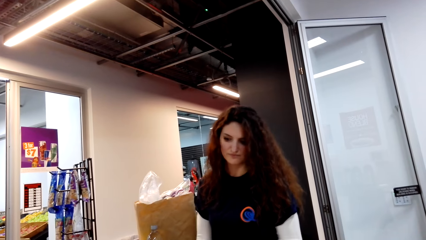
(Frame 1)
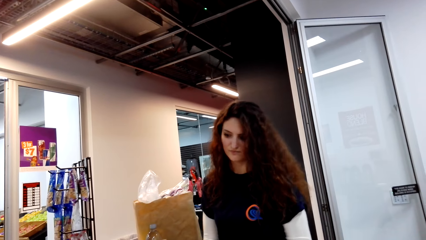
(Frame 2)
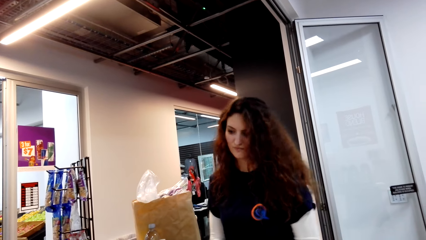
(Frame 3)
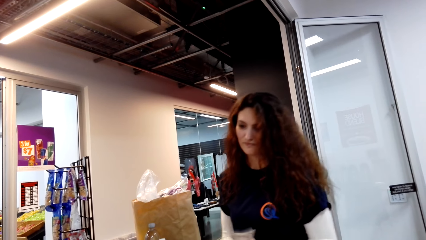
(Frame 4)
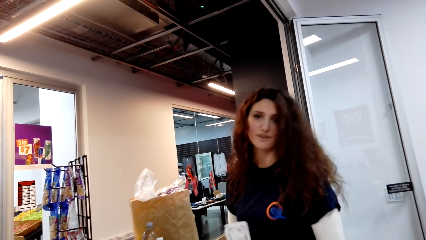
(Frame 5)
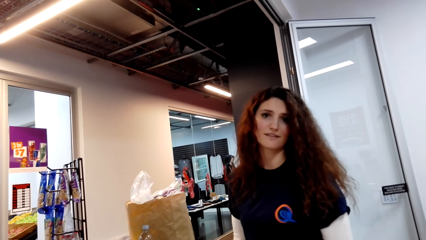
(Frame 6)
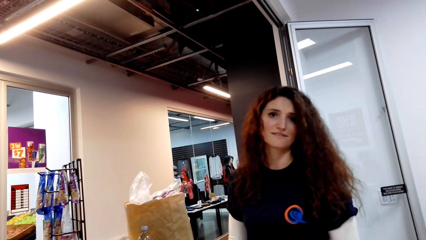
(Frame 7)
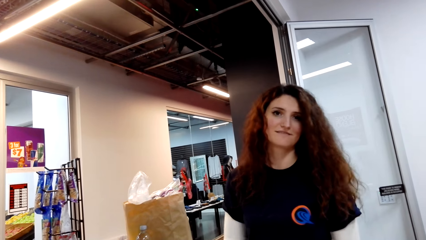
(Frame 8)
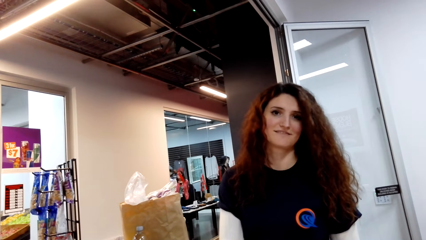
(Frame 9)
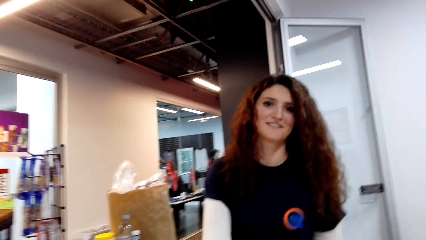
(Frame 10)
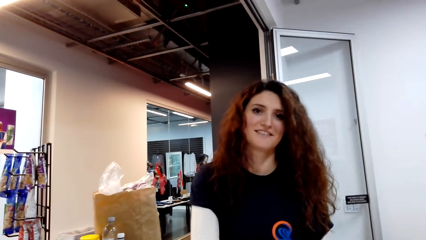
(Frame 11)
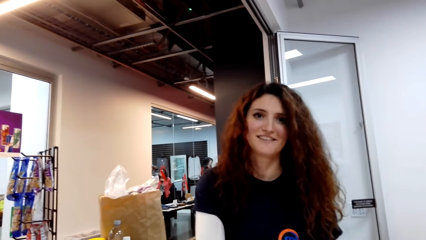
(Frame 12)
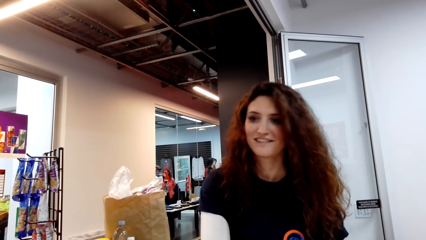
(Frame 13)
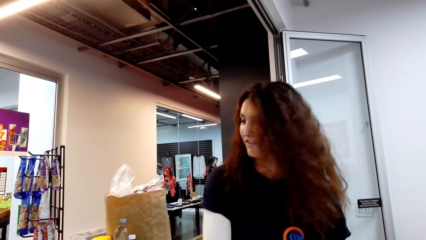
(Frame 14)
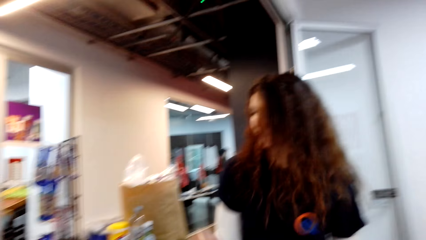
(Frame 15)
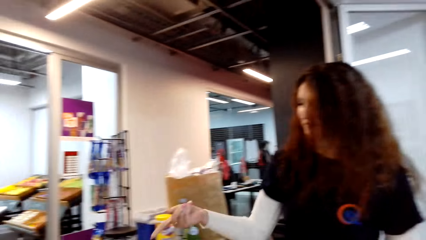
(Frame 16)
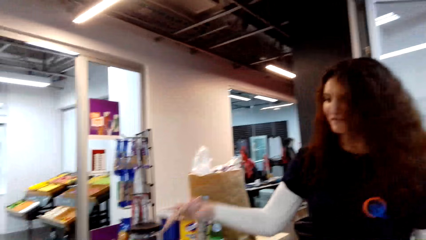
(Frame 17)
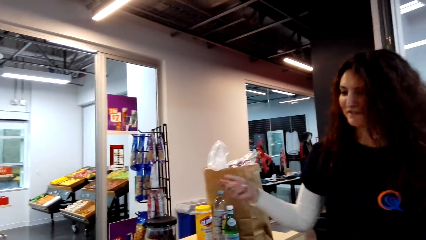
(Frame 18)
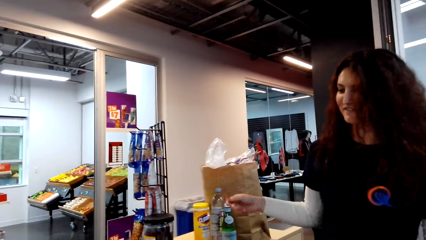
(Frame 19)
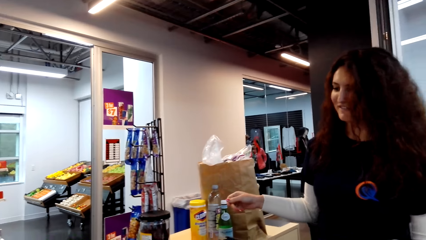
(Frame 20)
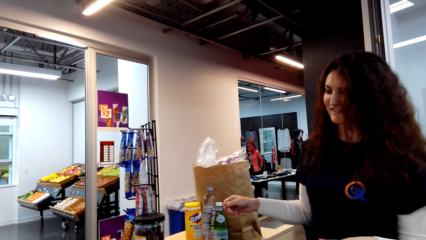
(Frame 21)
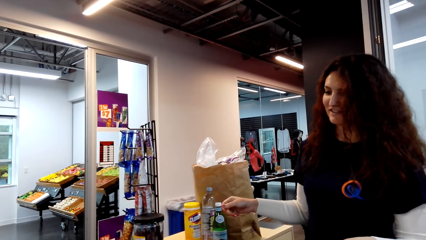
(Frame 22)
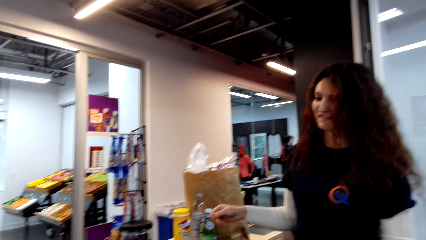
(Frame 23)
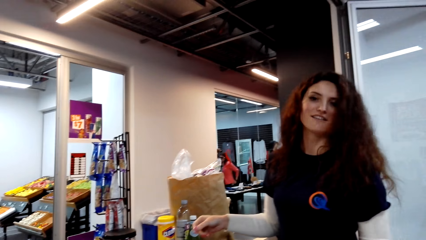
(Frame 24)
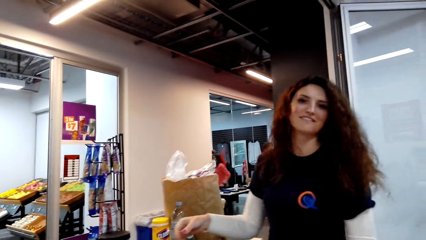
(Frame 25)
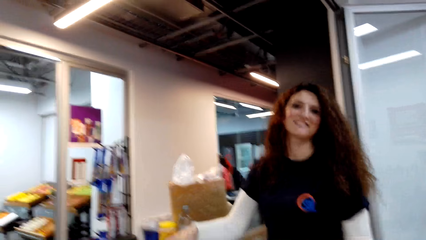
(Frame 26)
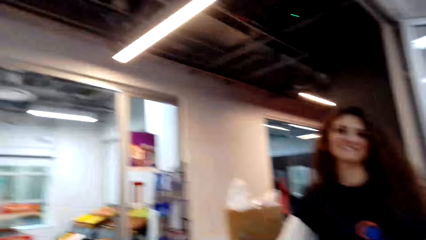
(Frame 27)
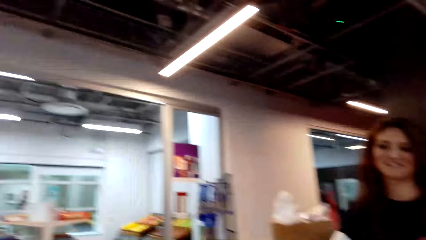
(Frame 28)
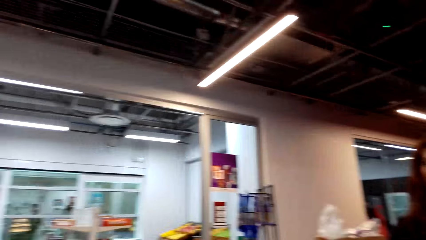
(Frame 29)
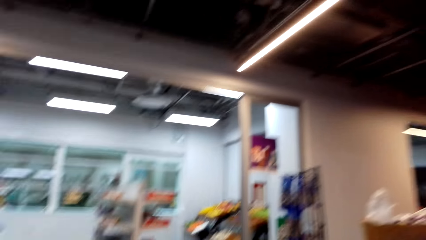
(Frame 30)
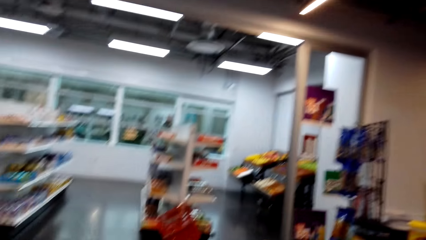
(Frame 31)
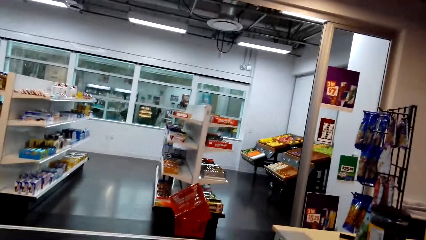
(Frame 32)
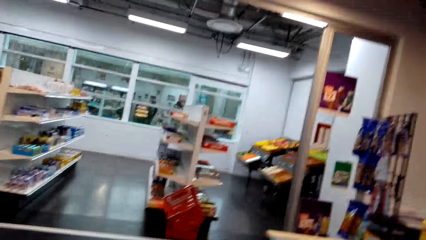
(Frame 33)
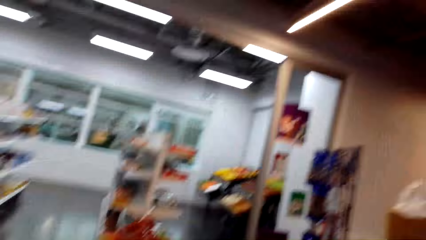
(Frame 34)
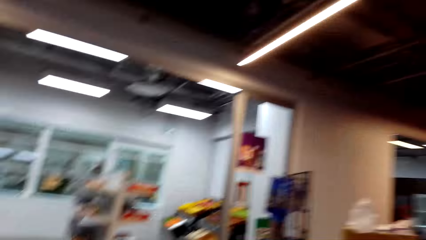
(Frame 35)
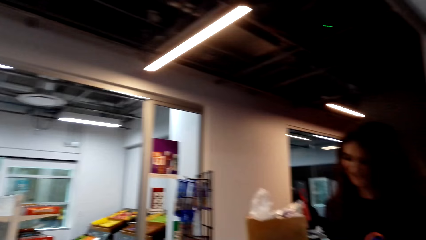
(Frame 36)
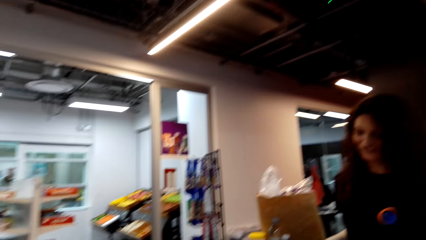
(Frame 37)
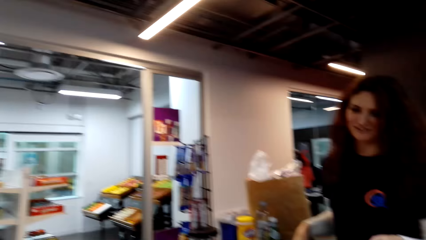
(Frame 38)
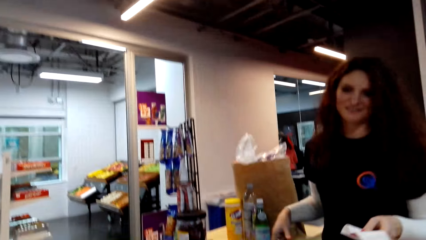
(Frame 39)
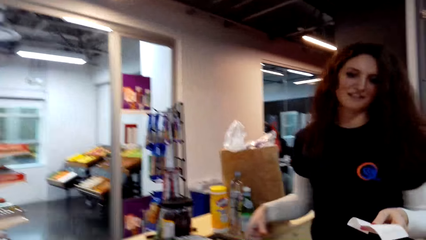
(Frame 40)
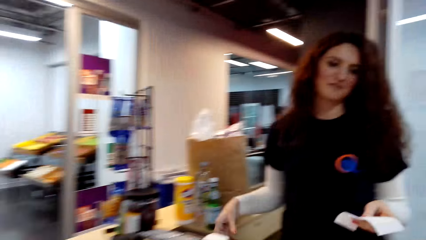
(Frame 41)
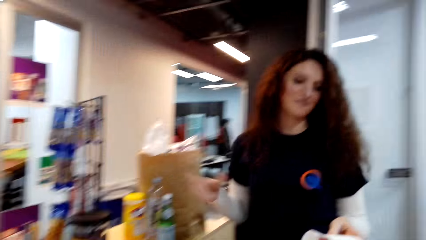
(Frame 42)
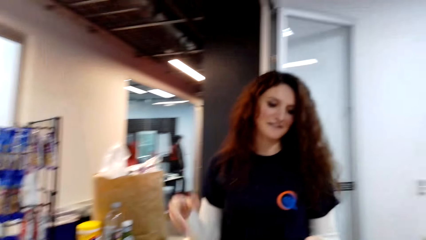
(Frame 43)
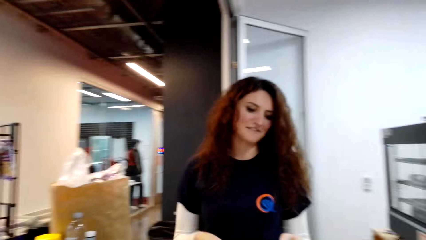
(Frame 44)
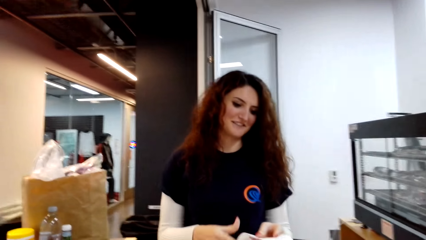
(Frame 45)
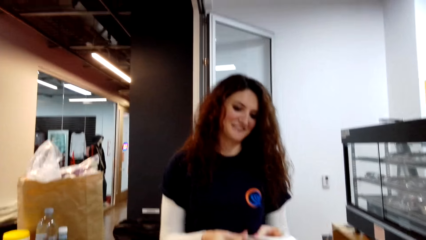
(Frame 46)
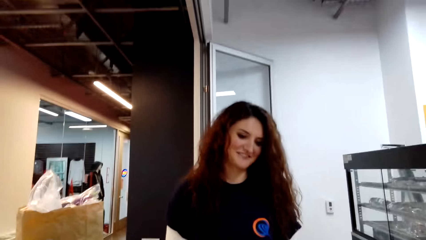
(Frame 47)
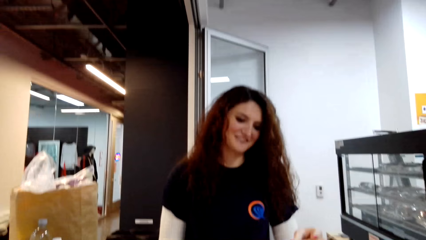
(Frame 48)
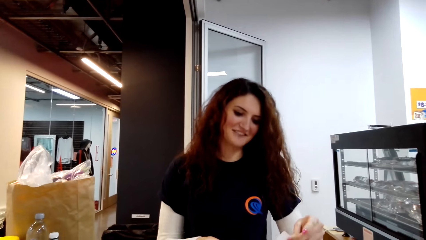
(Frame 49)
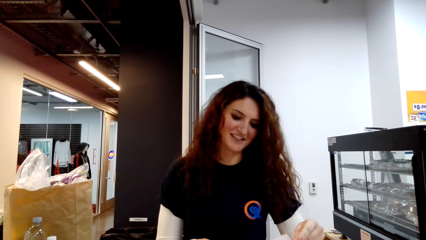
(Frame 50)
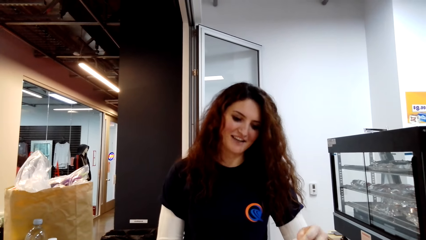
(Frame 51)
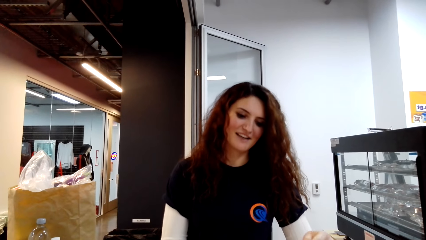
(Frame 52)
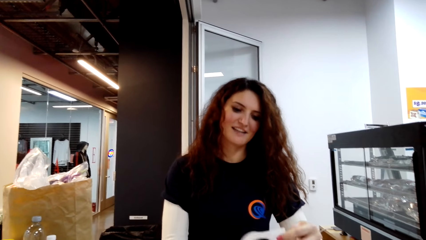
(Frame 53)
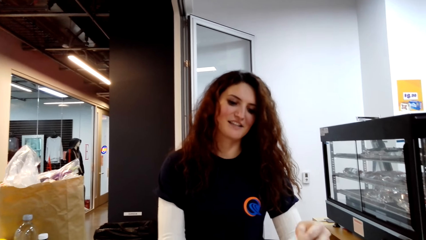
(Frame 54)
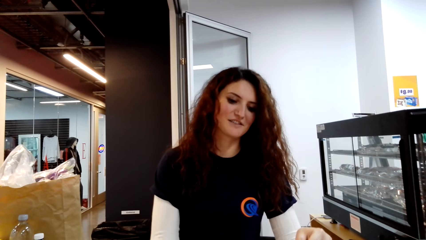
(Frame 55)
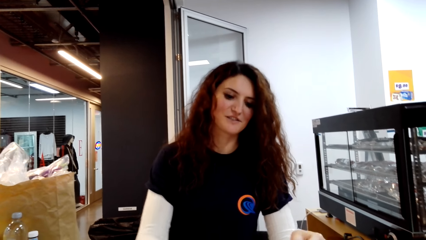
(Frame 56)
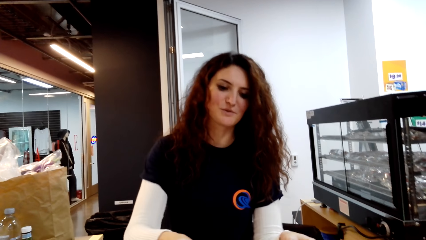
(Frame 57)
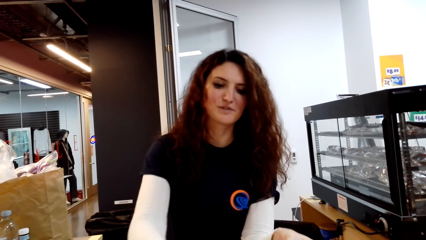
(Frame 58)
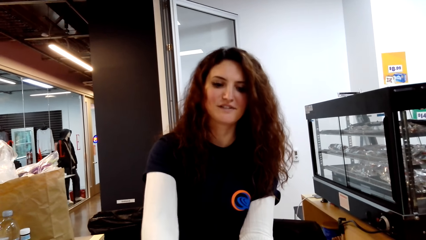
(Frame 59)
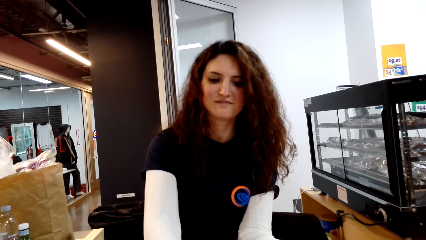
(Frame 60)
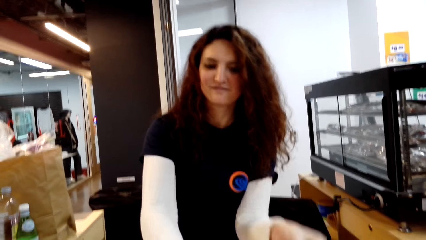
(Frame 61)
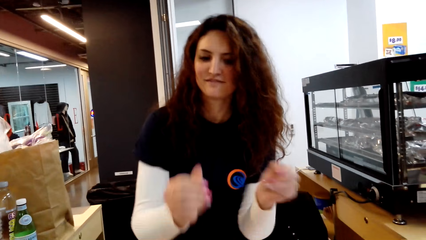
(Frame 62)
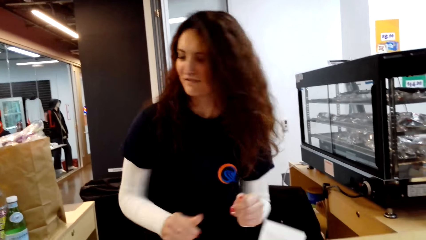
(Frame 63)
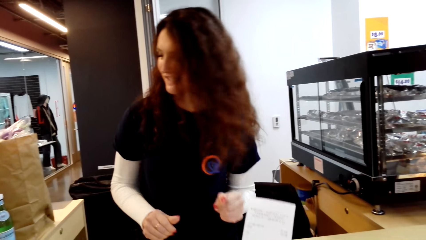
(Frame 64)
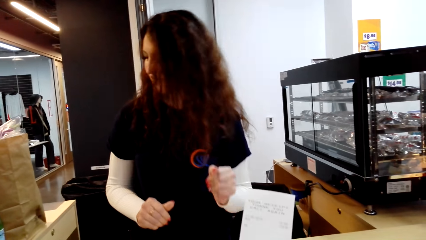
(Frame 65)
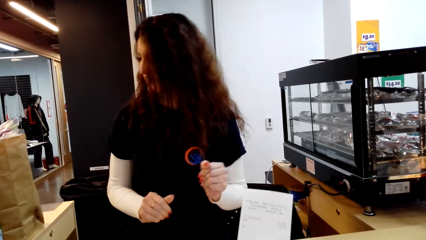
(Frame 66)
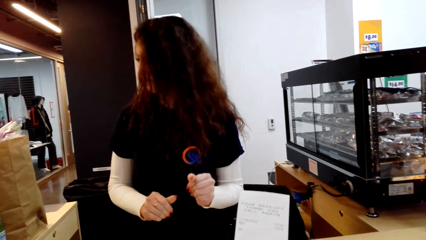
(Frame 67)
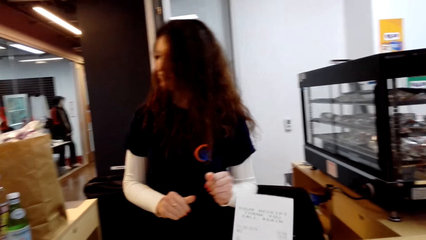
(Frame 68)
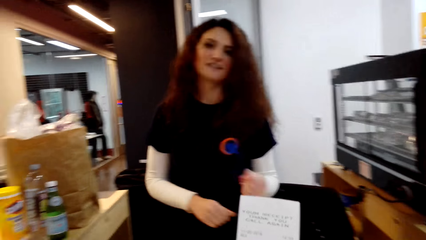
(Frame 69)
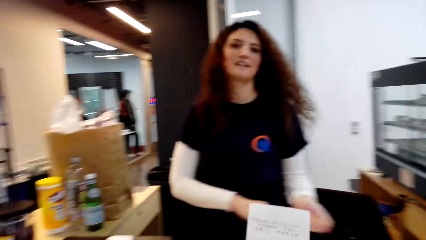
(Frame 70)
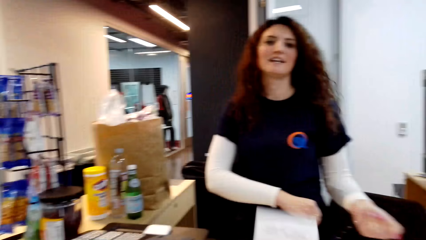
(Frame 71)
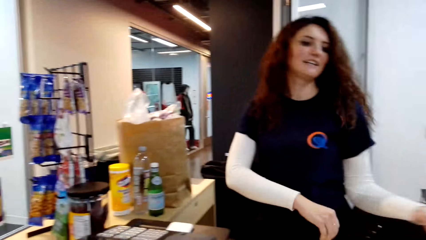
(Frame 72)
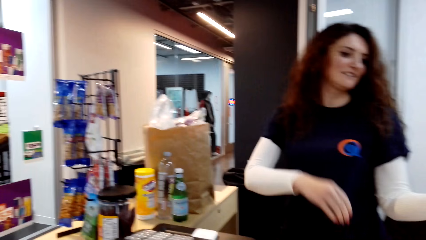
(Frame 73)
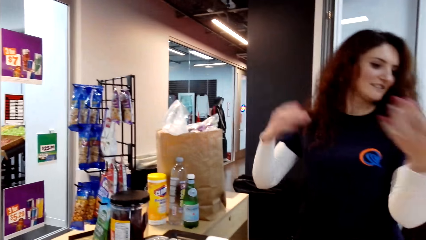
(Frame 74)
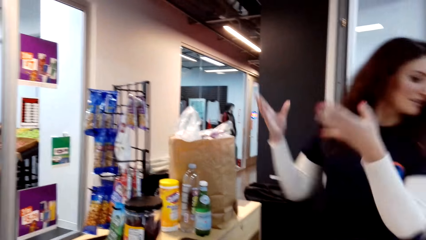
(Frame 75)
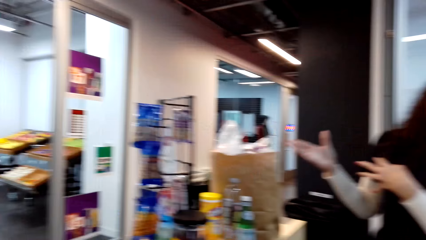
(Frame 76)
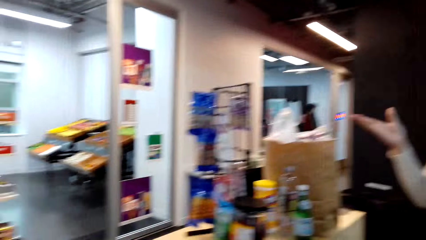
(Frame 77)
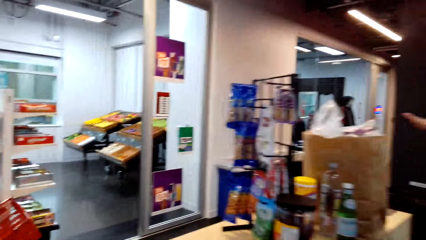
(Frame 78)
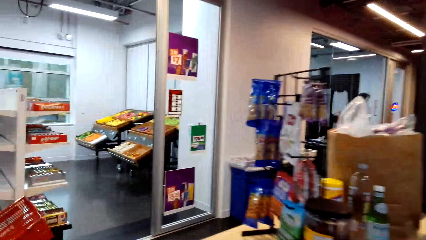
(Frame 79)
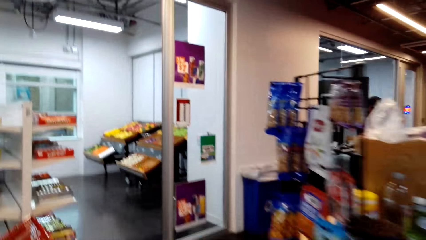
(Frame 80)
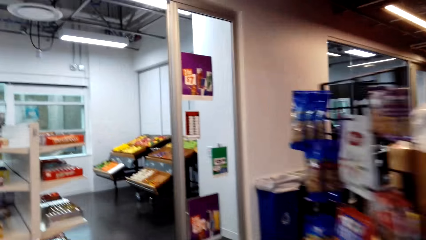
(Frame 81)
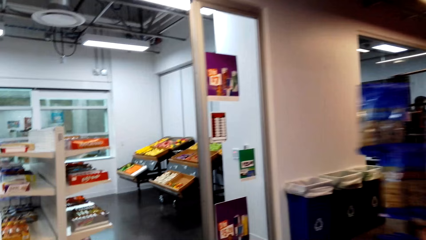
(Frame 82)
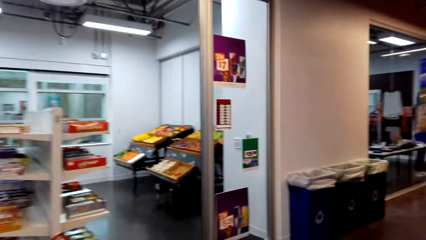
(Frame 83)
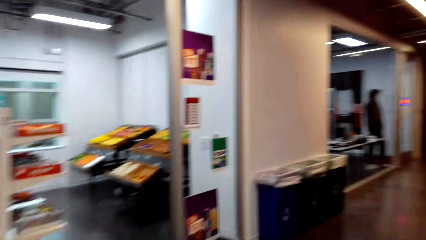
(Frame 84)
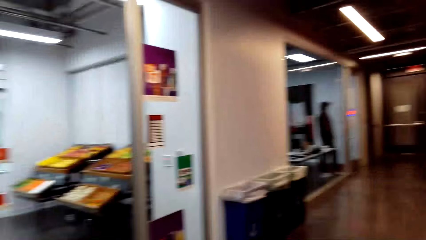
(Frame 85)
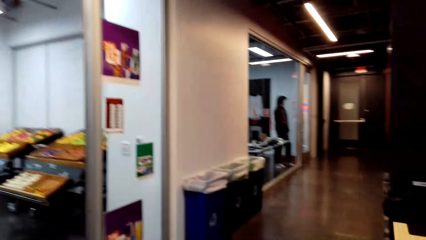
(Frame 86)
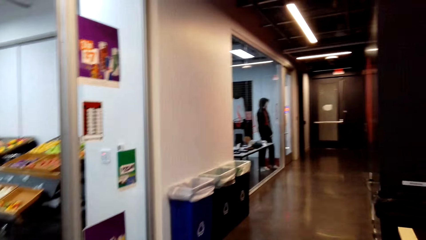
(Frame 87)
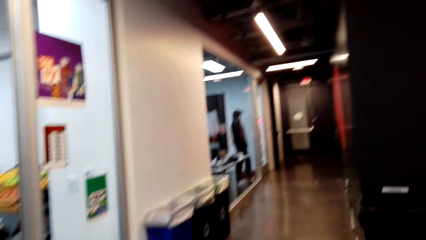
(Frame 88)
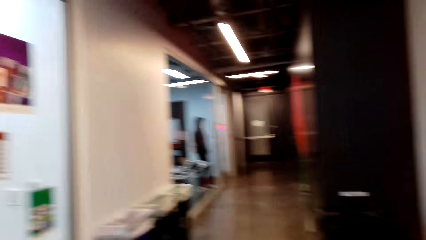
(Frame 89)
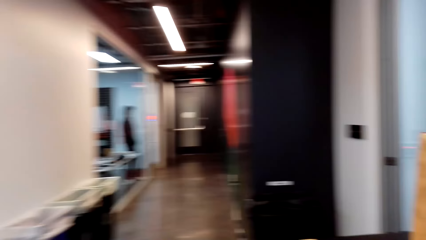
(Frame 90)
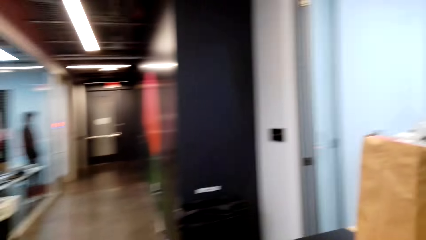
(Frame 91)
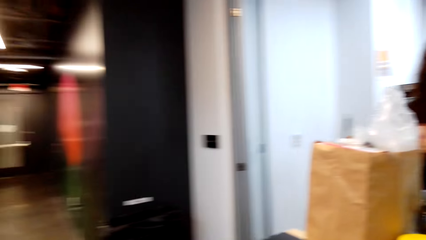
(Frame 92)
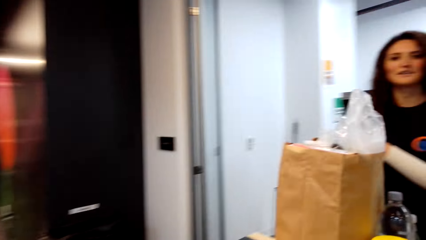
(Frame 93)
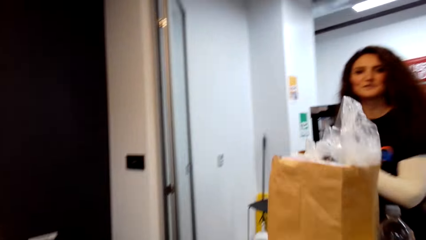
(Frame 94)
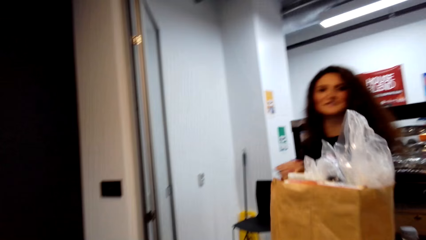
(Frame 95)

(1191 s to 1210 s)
A lady hands the change to the camera wearer. The lady dialogues with the camera wearer. The lady moves her hands. The lady dialogues with the camera wearer. The lady hands the receipt to the camera wearer. The lady hands the receipt to the camera wearer. The lady moves her hands. The lady dialogues with the camera wearer. The camera wearer walks around the supermarket.
